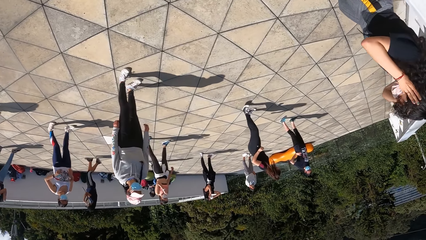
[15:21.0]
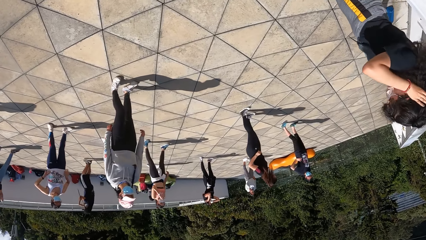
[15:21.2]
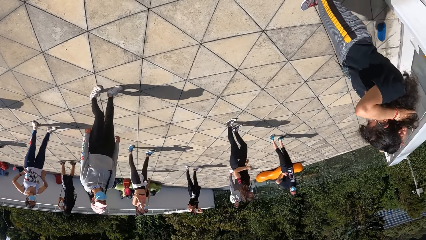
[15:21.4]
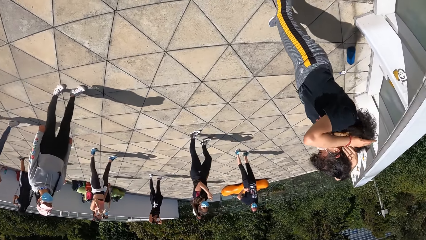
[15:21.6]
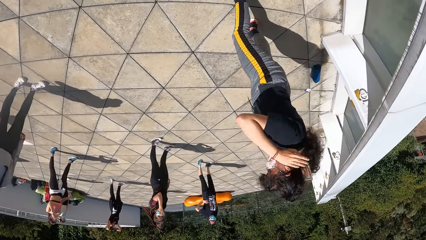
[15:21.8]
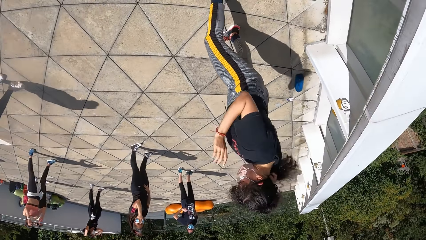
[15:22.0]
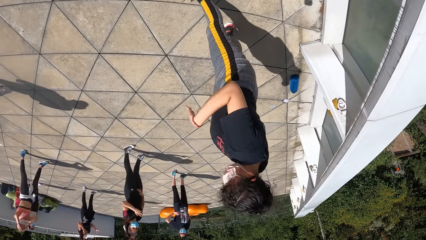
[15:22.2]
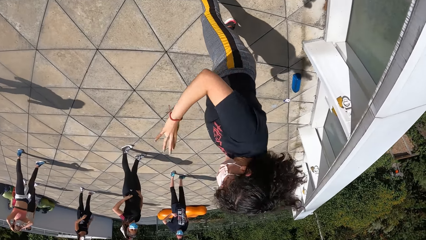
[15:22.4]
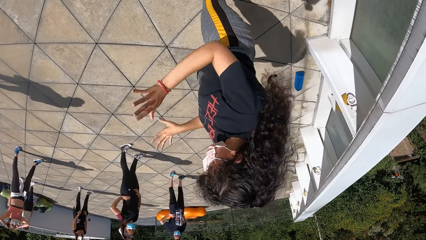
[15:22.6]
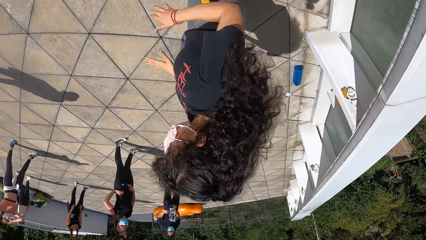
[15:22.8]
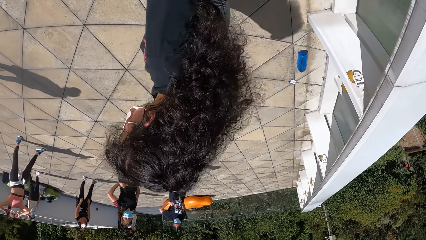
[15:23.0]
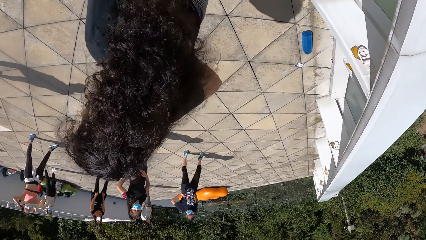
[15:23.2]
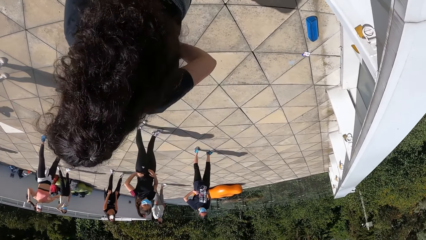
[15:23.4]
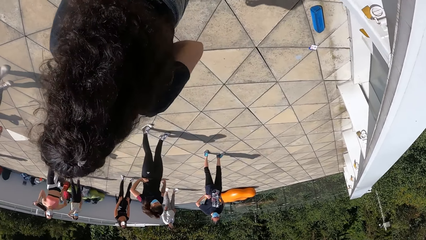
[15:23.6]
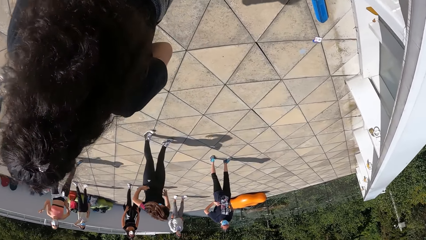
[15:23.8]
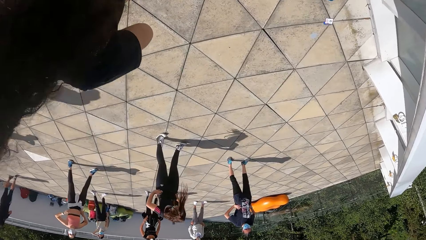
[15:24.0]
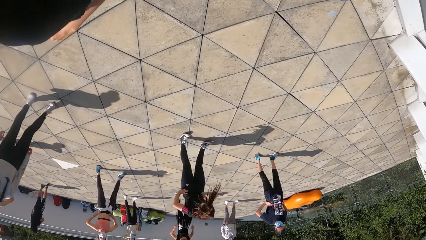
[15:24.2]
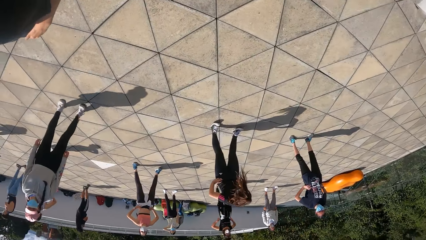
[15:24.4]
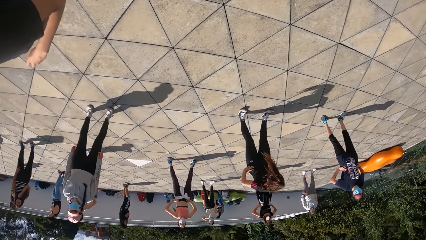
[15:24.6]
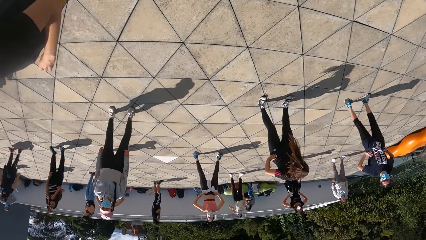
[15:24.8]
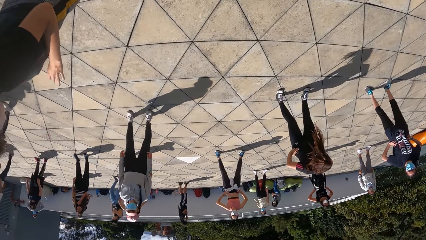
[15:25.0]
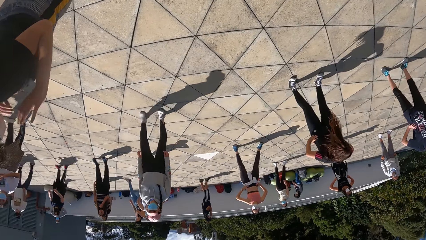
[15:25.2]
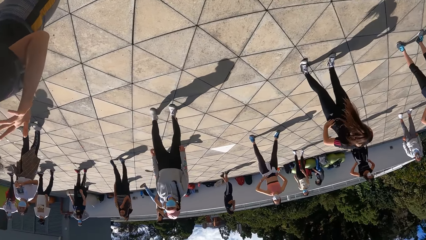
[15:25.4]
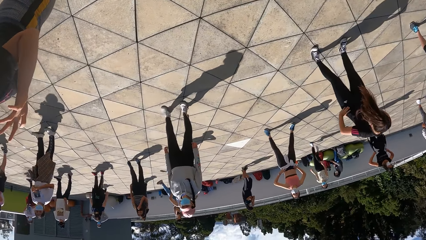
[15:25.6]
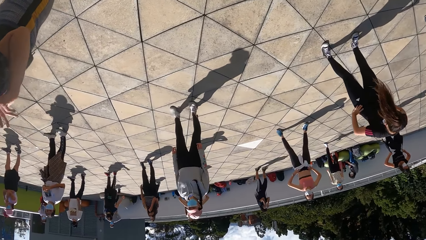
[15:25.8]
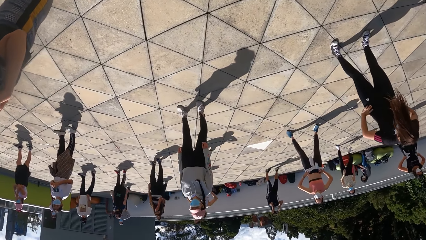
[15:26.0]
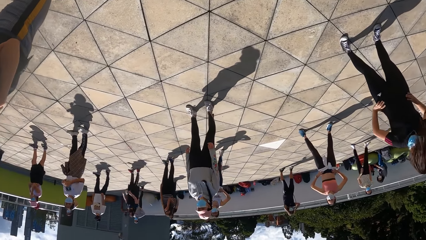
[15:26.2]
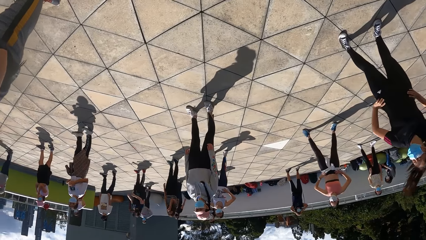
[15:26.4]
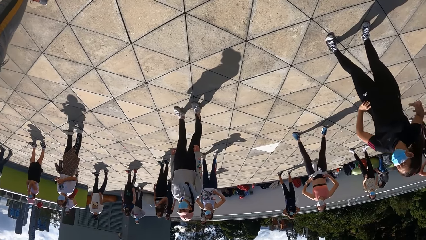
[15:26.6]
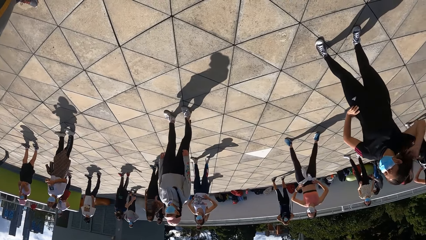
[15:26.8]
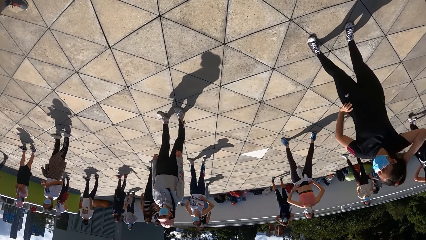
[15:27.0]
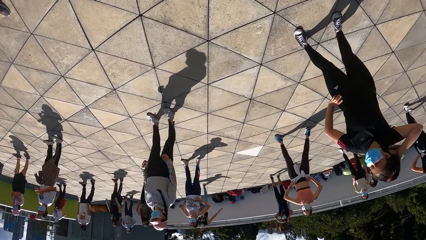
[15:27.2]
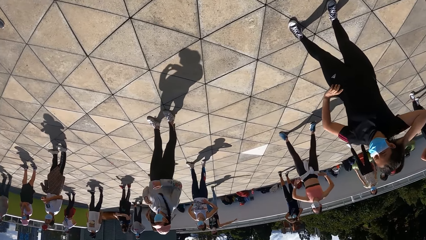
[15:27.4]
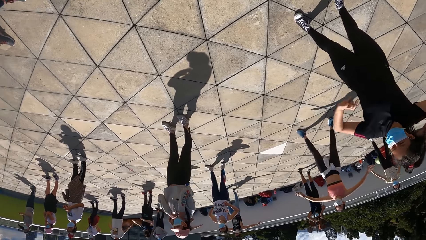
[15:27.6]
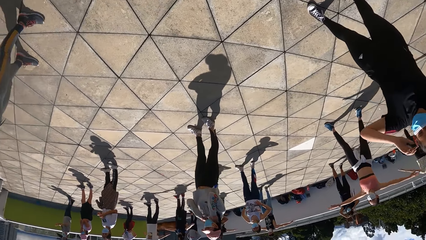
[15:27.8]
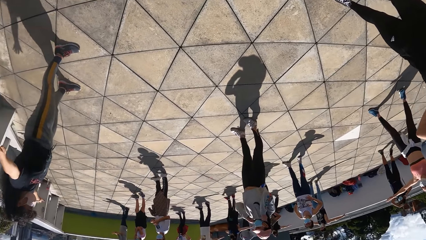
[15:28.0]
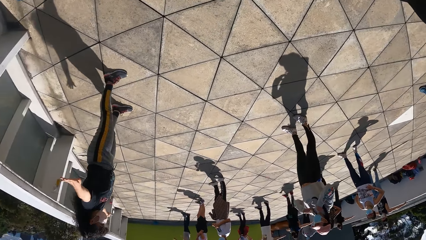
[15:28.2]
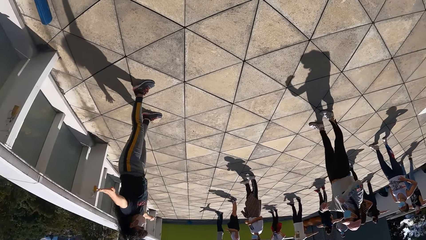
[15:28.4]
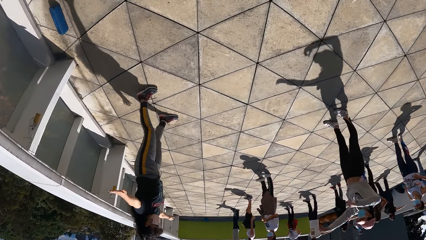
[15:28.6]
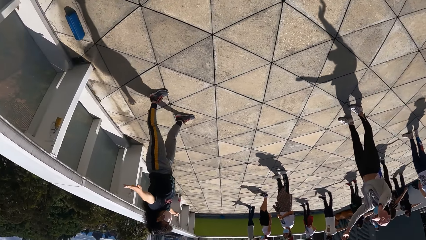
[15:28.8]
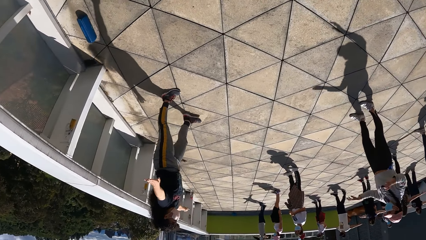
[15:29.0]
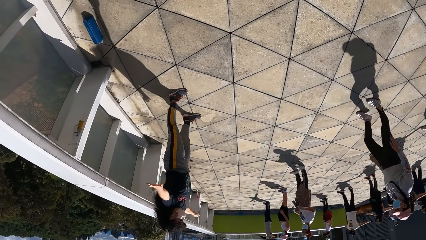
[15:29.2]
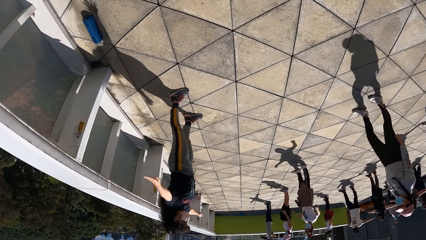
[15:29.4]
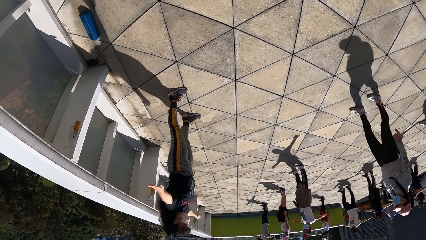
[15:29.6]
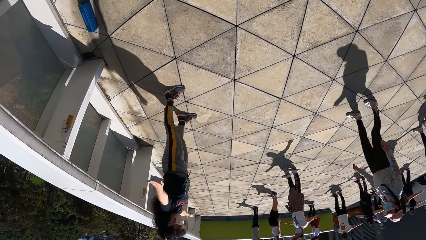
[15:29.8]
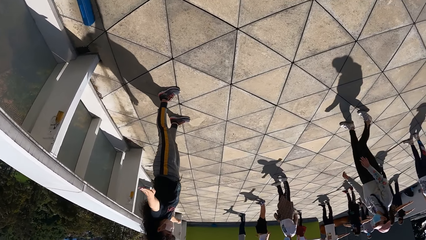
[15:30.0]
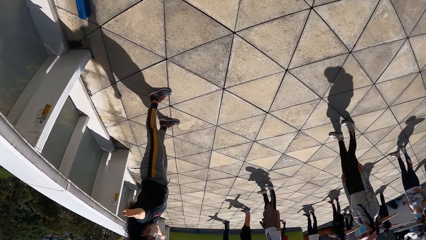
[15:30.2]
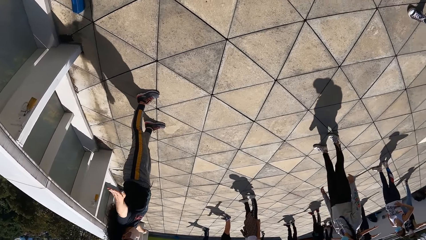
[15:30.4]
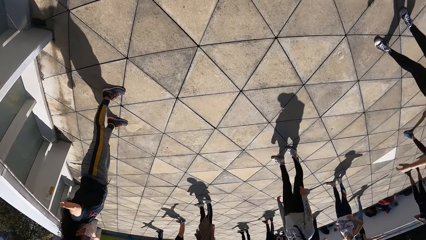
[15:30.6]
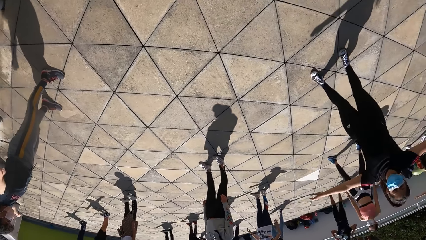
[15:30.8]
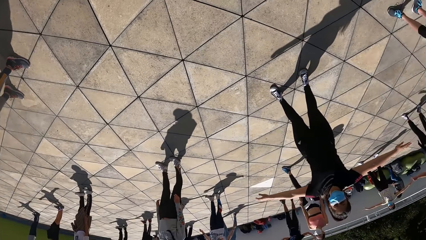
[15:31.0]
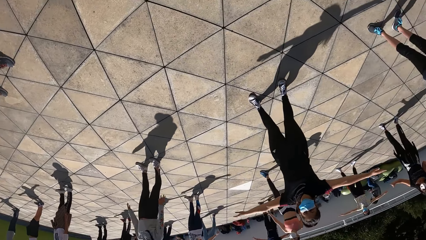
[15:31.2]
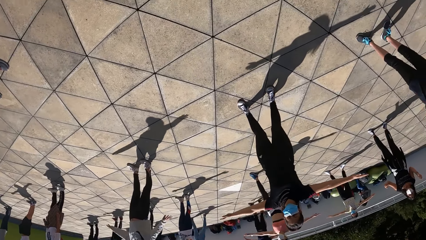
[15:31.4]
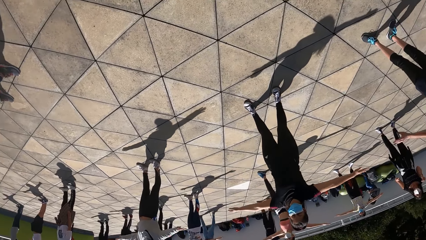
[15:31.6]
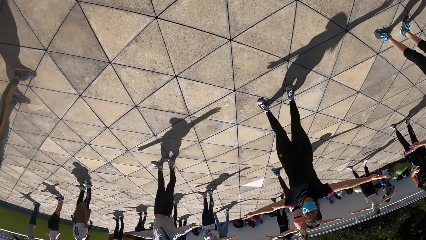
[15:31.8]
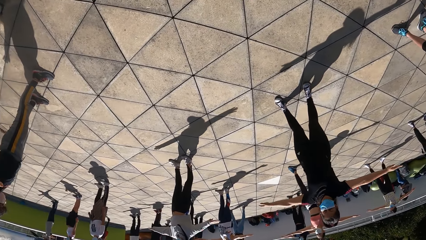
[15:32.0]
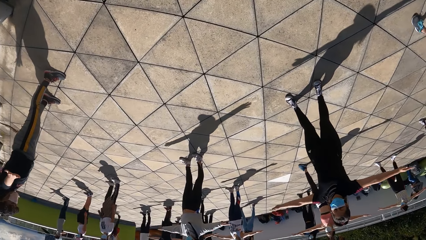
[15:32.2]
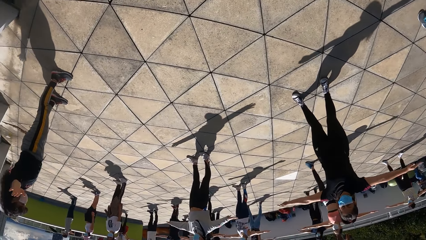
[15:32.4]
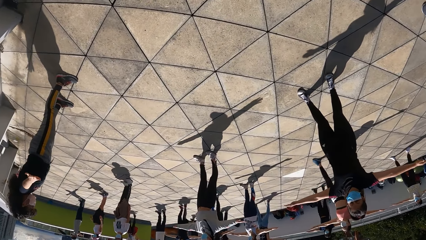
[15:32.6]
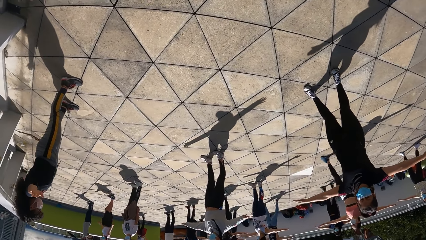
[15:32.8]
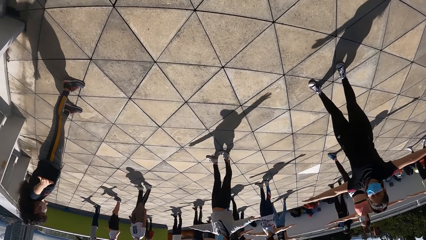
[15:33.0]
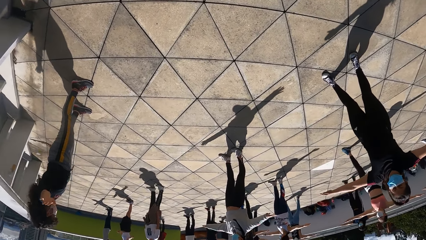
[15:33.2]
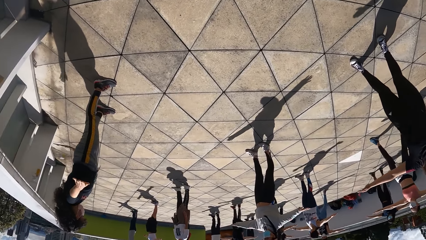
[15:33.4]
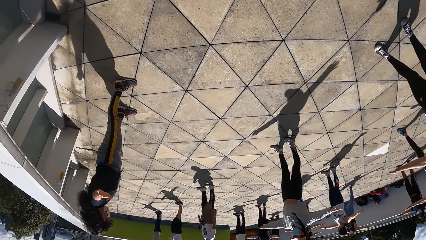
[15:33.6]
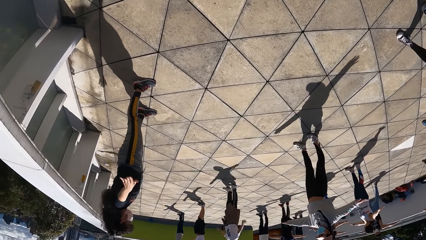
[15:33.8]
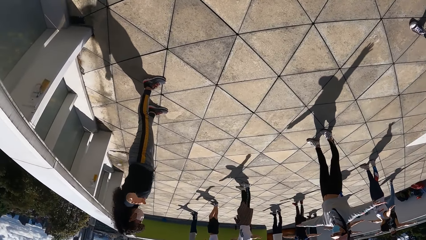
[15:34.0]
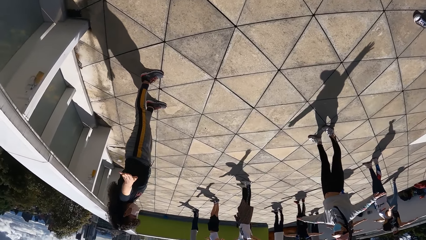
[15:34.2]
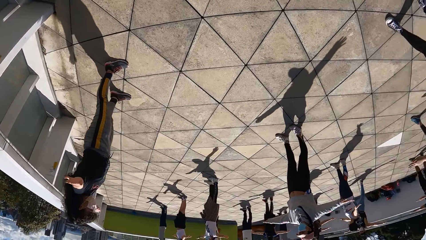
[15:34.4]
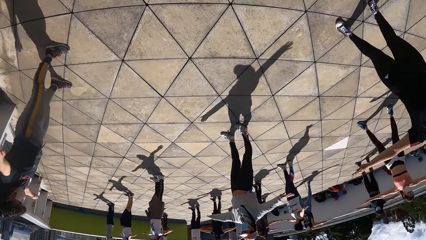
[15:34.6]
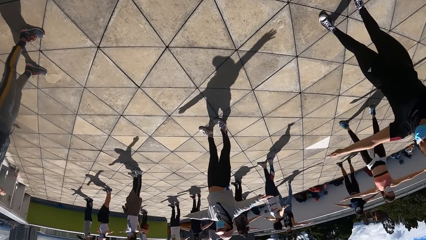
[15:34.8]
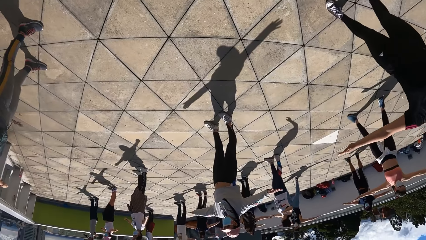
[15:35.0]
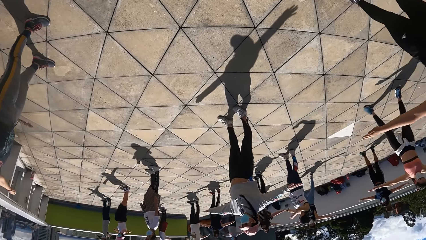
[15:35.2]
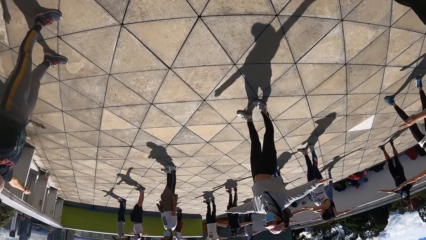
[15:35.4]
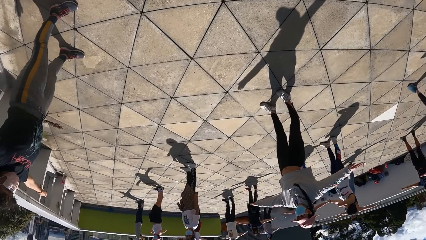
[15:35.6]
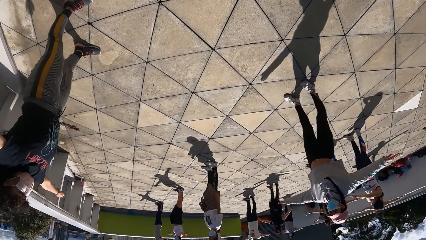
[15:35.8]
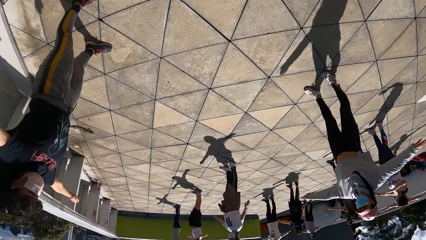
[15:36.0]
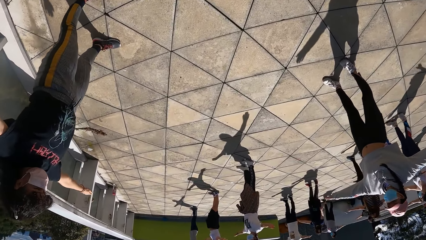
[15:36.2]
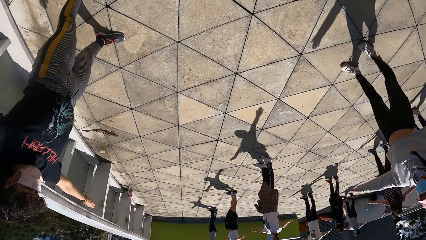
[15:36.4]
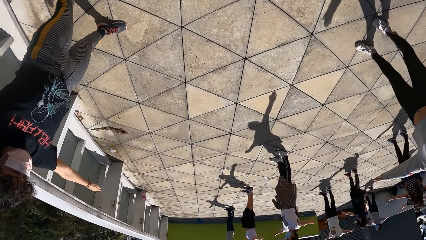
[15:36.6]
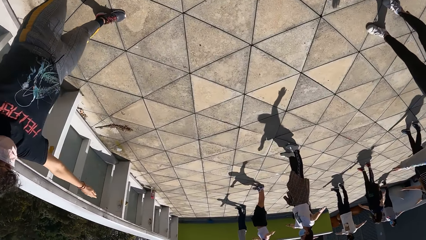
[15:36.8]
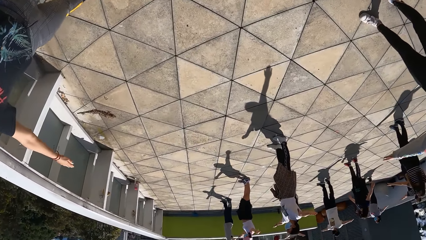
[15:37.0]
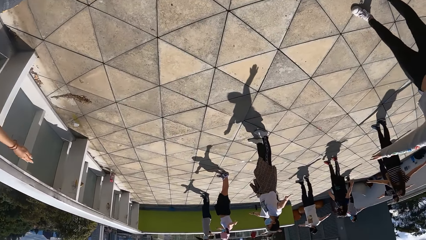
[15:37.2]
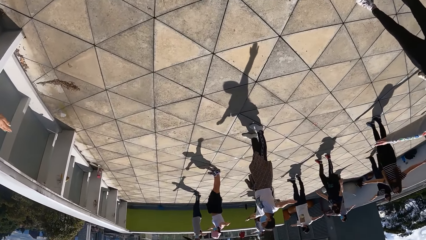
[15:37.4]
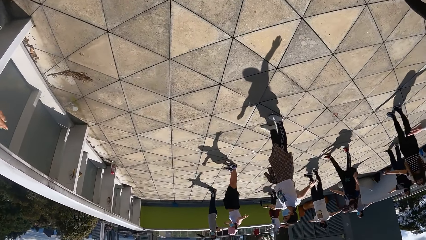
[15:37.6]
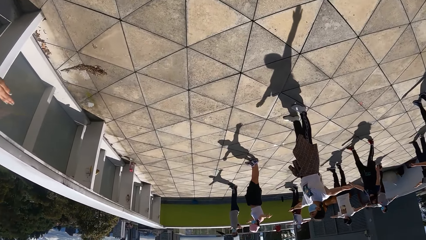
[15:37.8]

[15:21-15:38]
The woman touches her hair with both hands. The woman converses with the group of people. The group of people exercises on the rooftop.
